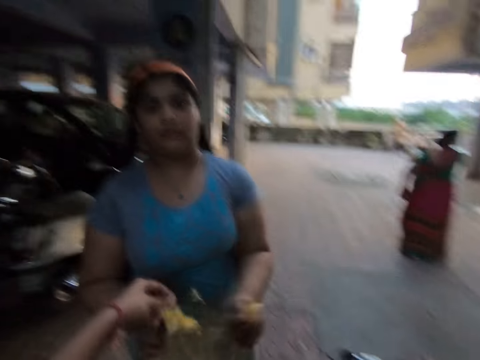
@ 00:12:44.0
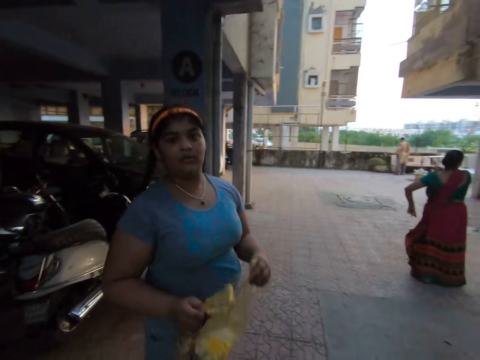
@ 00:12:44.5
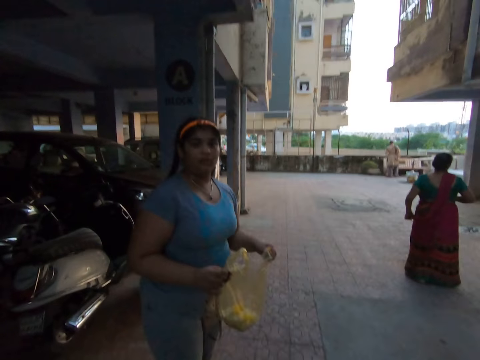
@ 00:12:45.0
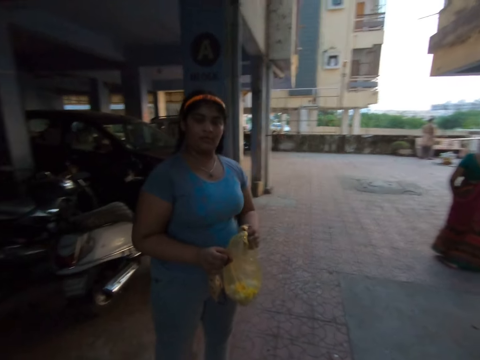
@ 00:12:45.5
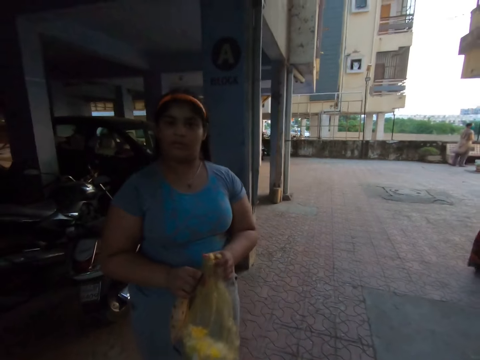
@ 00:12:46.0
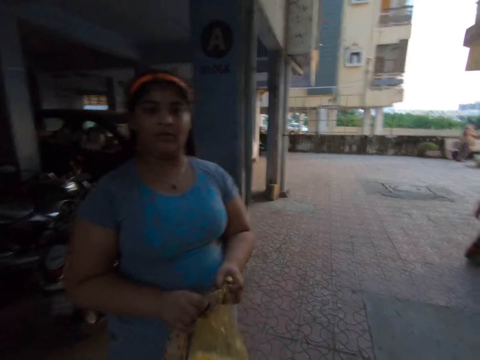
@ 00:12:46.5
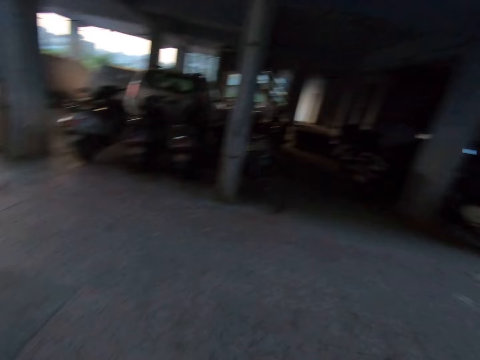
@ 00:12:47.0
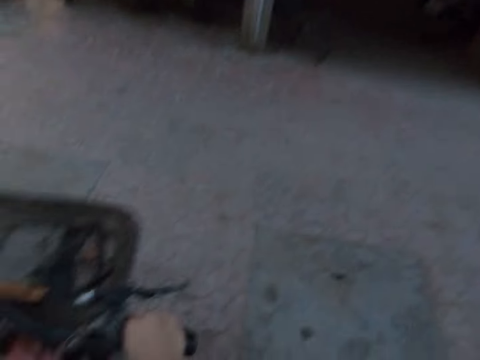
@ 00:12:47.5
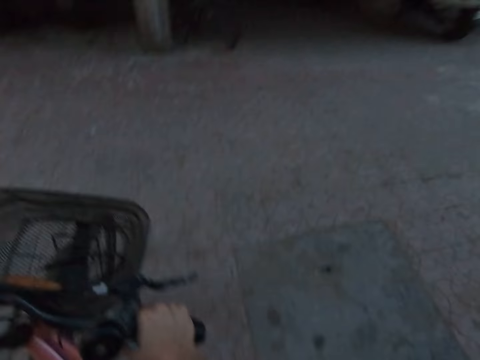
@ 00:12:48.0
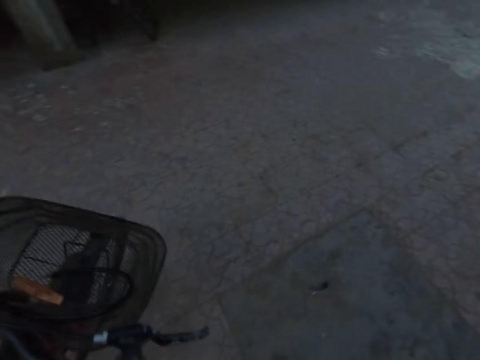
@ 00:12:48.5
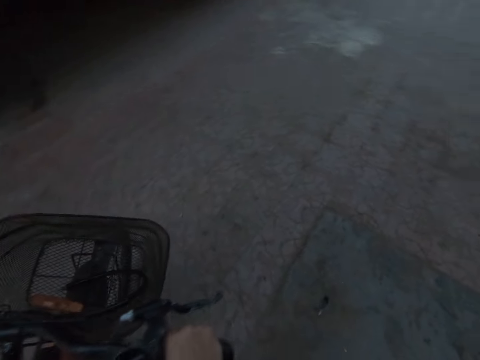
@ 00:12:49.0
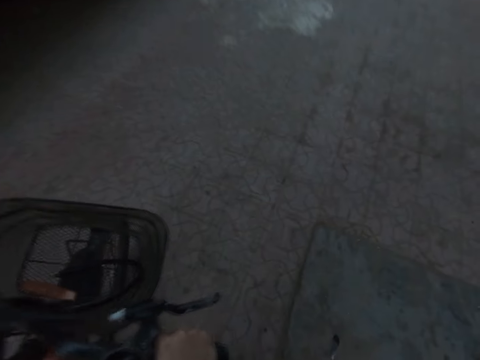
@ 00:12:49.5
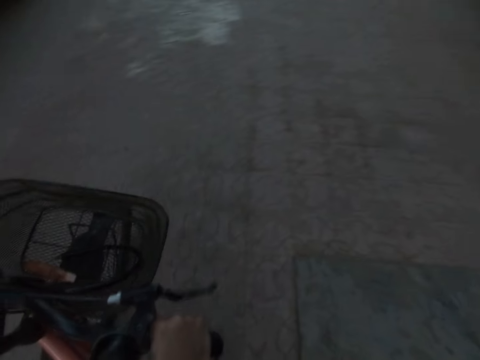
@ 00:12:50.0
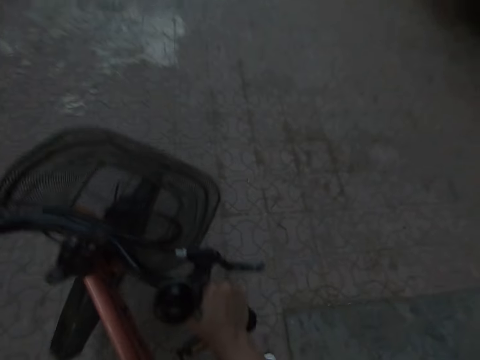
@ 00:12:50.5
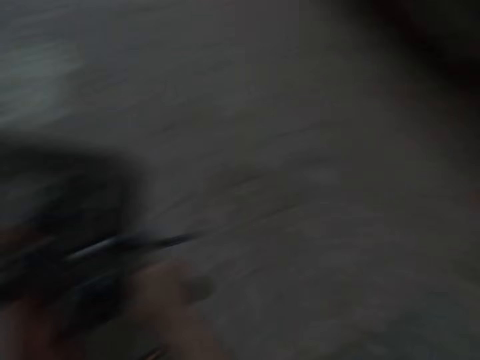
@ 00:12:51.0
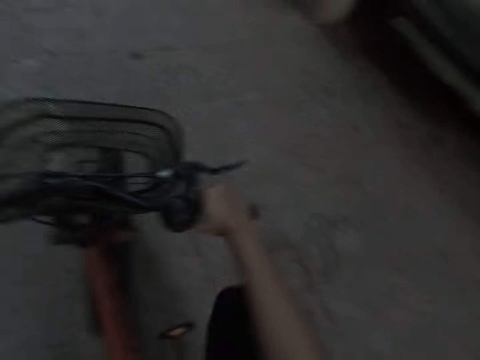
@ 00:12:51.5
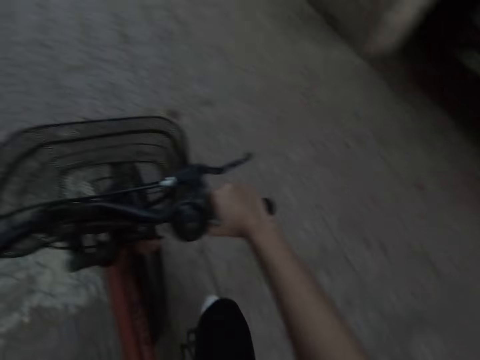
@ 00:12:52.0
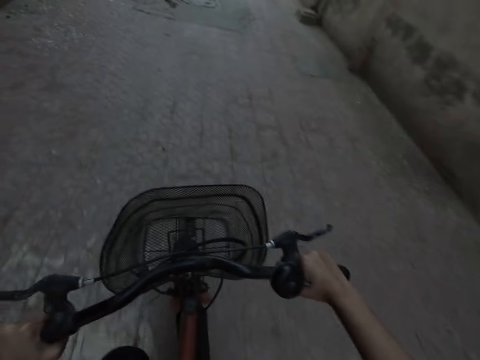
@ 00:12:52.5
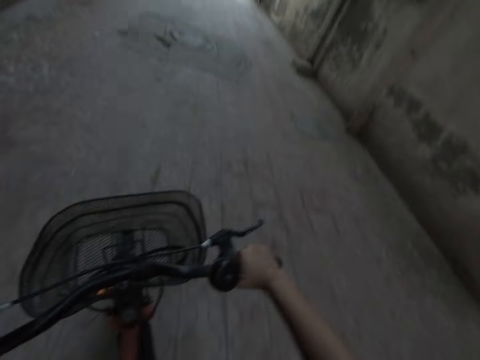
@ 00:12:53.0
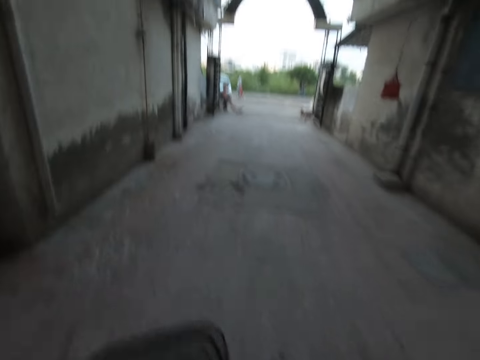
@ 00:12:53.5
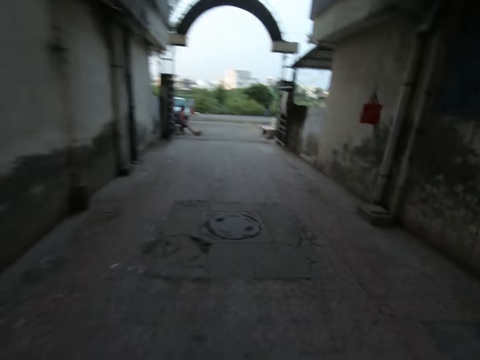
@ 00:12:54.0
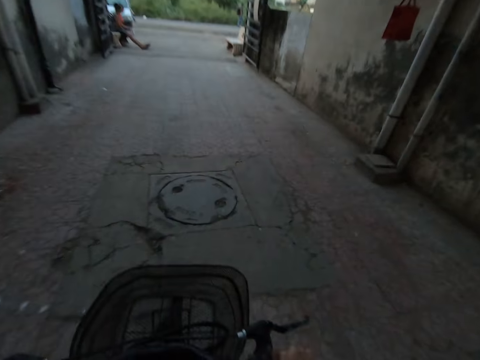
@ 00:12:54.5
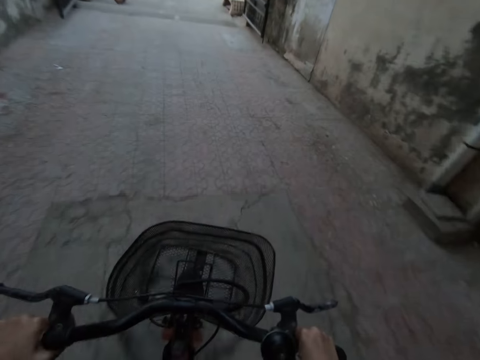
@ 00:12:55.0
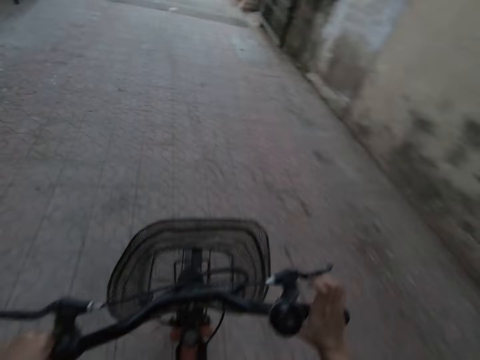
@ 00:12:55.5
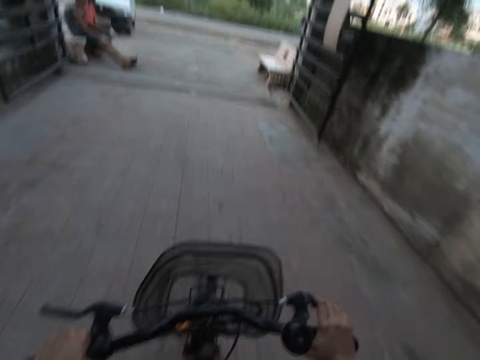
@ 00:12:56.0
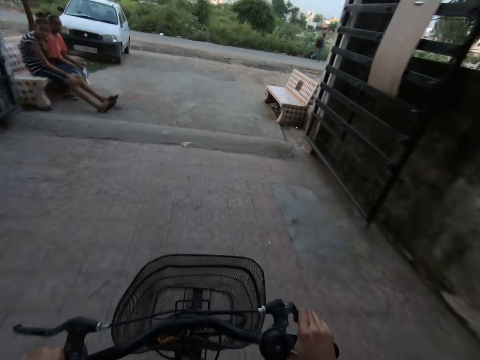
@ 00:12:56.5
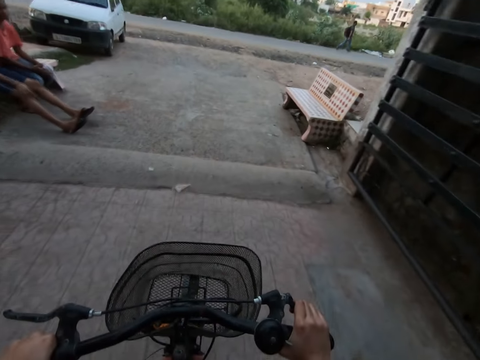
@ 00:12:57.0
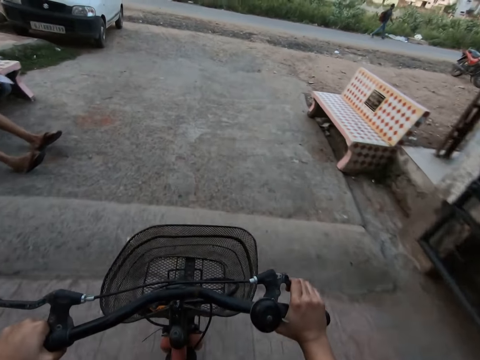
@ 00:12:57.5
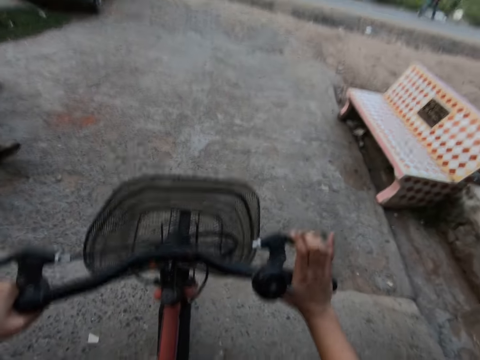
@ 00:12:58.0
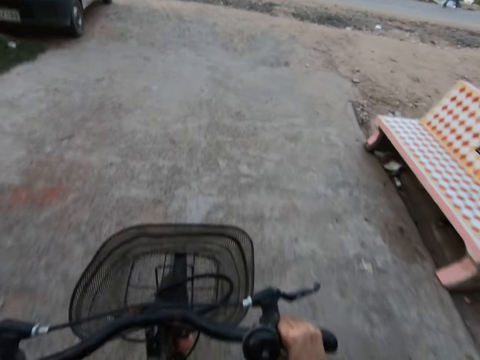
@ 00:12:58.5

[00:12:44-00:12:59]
The camera wearer gives a woman the paper. The woman takes the polythene bag. The camera wearer speaks with another woman. They ride the bicycle.

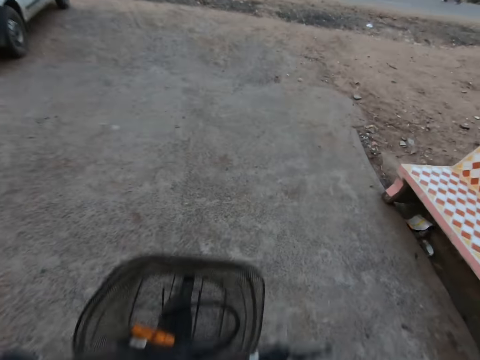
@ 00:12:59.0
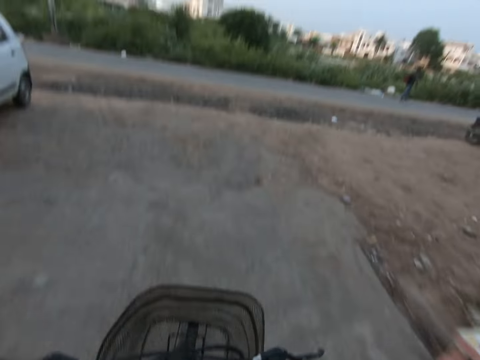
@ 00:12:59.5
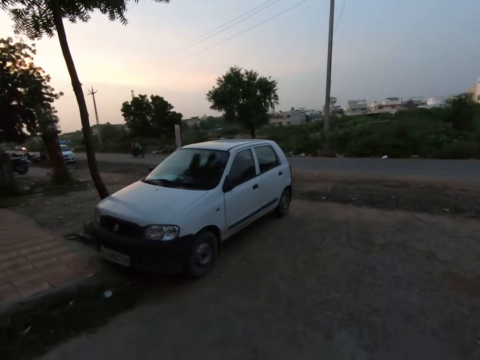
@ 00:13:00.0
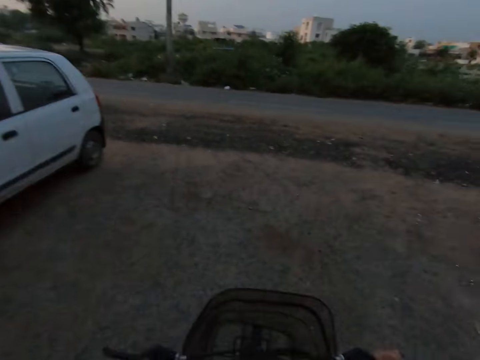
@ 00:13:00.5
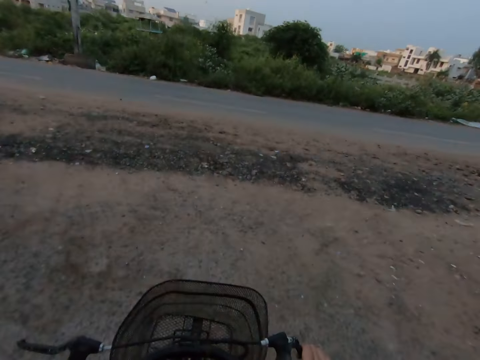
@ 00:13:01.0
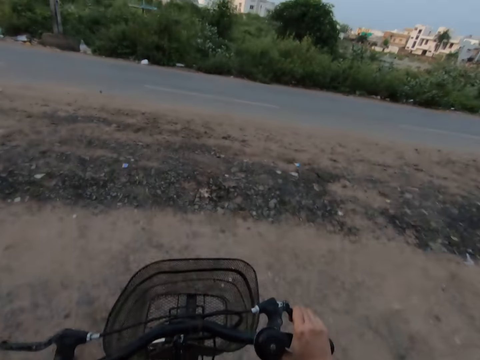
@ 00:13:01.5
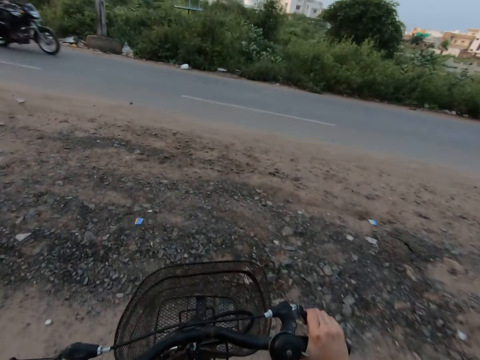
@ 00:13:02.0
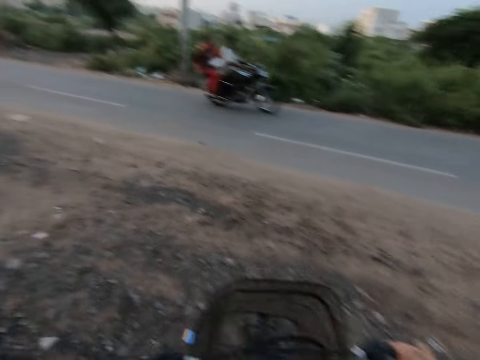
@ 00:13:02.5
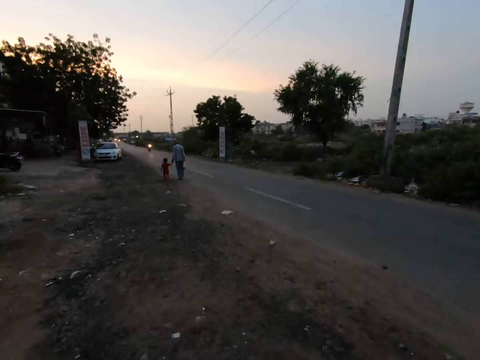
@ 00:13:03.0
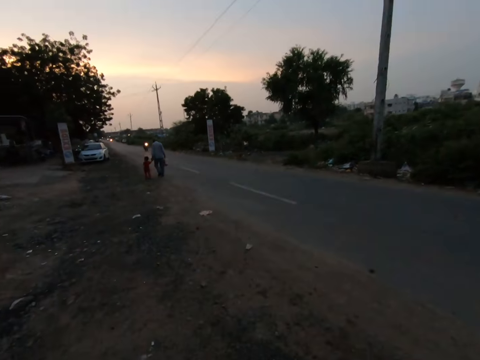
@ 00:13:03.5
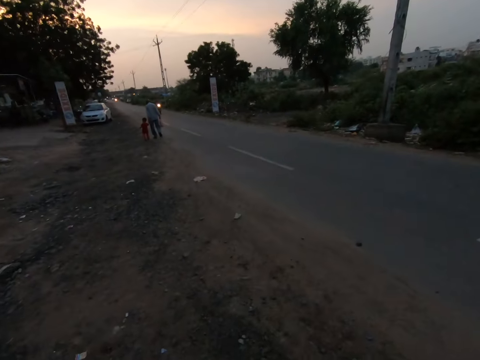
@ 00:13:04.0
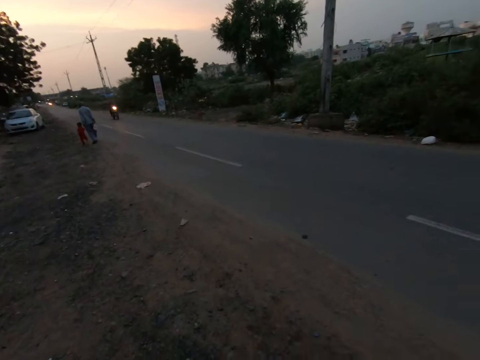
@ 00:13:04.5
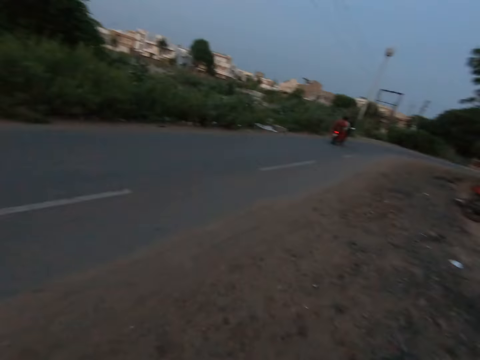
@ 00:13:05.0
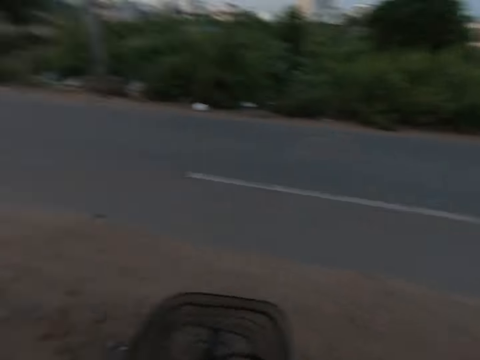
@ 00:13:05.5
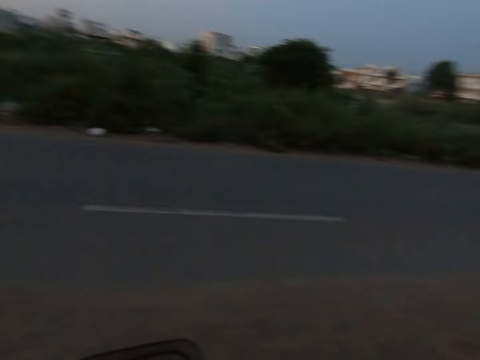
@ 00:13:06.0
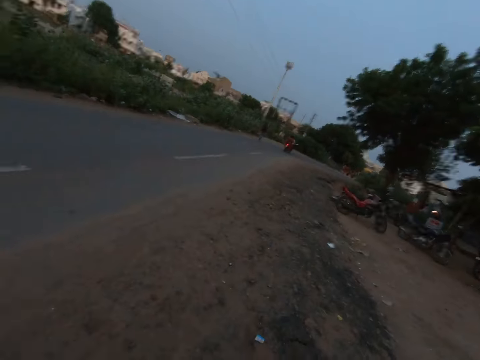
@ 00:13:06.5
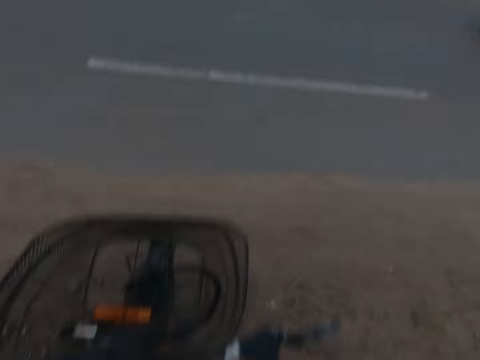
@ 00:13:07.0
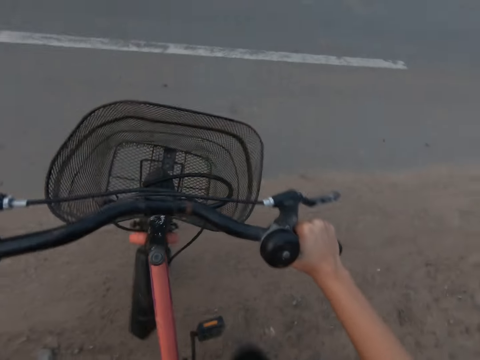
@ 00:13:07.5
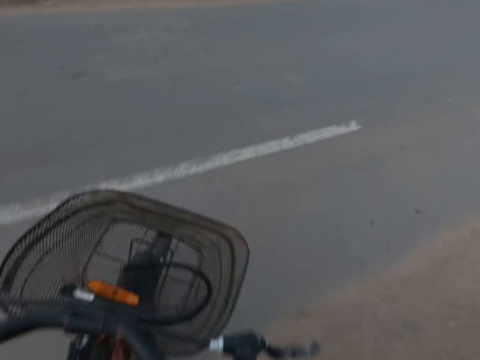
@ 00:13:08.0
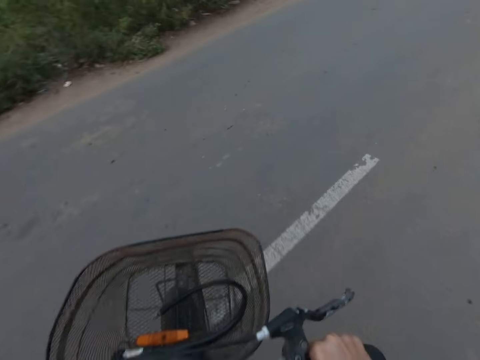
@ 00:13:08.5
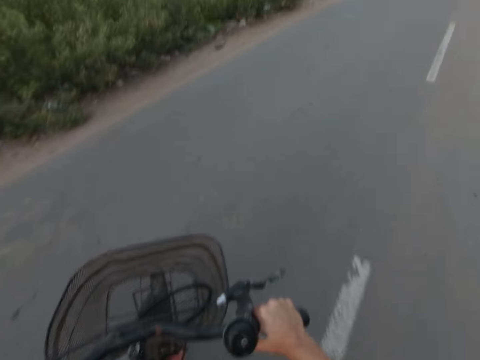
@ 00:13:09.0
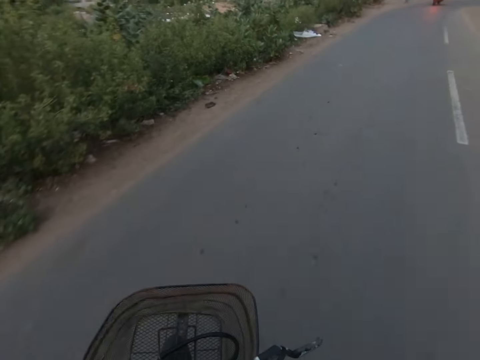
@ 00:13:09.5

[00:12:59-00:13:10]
The camera wearer looks around. They ride the bicycle on the road.
